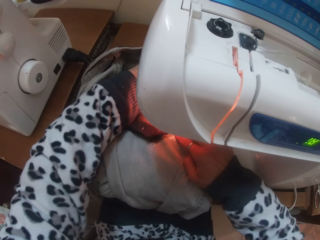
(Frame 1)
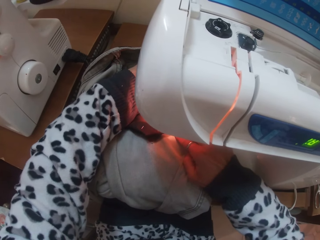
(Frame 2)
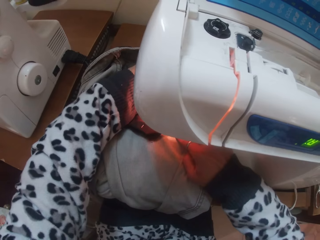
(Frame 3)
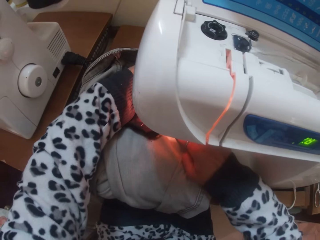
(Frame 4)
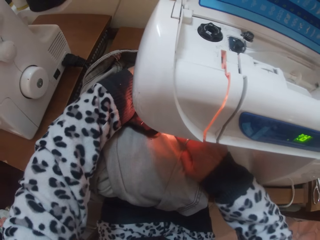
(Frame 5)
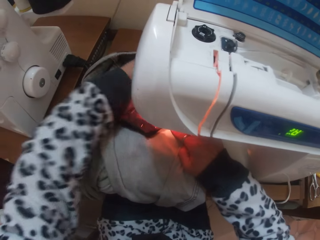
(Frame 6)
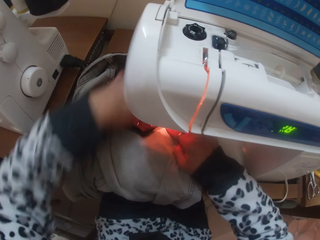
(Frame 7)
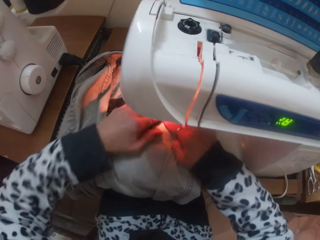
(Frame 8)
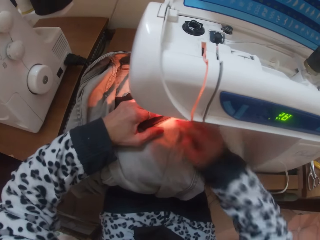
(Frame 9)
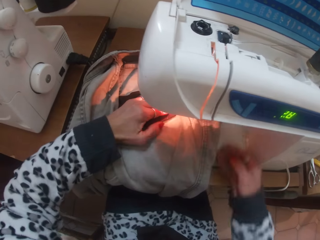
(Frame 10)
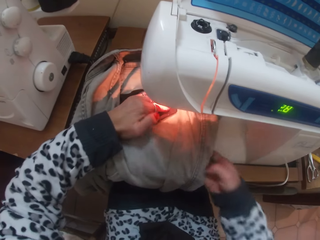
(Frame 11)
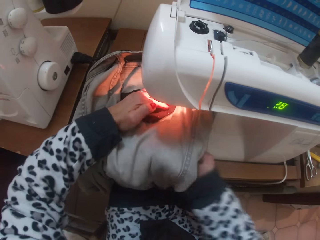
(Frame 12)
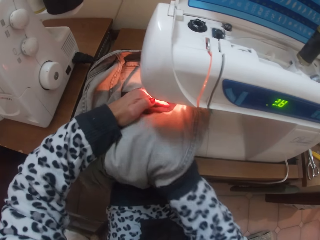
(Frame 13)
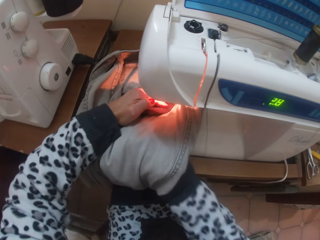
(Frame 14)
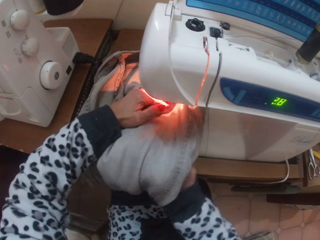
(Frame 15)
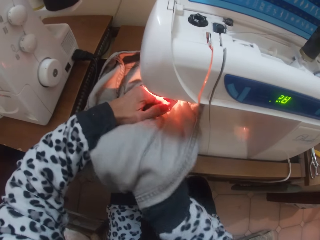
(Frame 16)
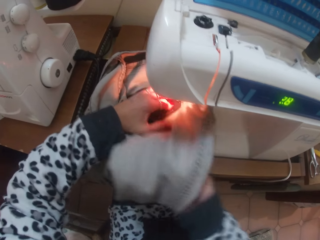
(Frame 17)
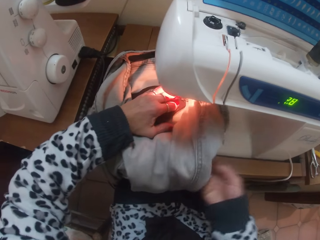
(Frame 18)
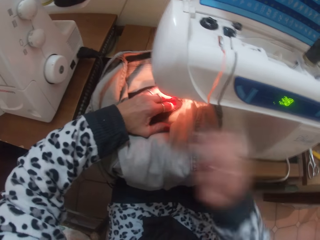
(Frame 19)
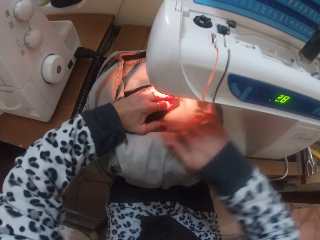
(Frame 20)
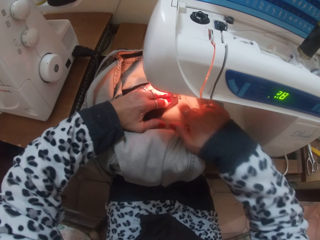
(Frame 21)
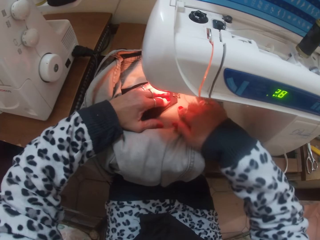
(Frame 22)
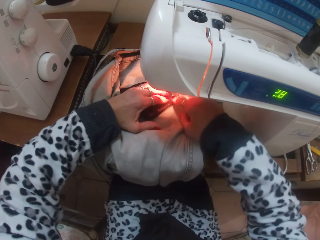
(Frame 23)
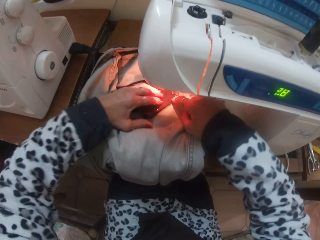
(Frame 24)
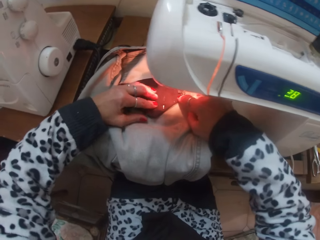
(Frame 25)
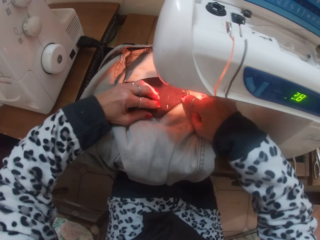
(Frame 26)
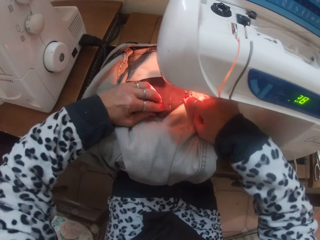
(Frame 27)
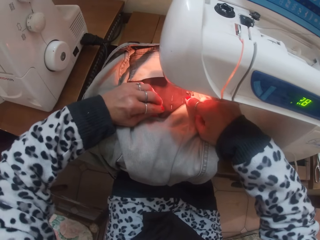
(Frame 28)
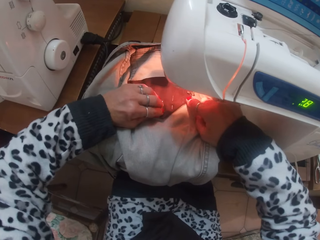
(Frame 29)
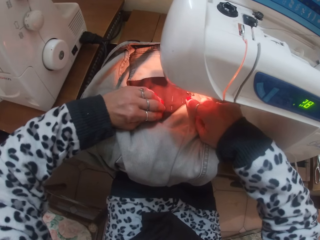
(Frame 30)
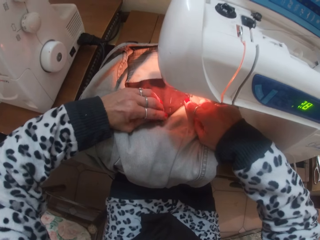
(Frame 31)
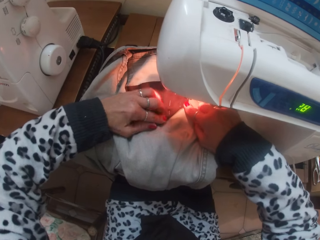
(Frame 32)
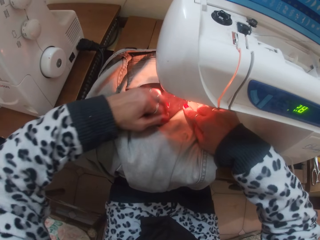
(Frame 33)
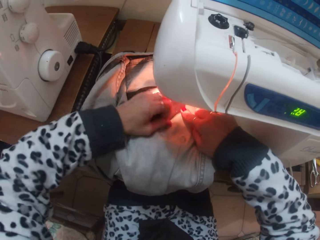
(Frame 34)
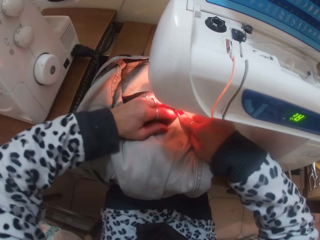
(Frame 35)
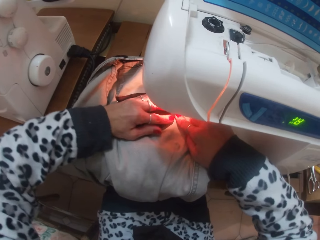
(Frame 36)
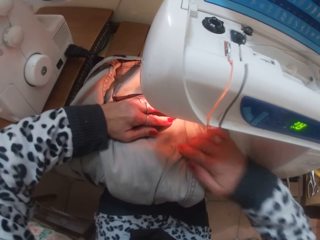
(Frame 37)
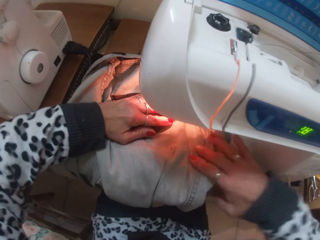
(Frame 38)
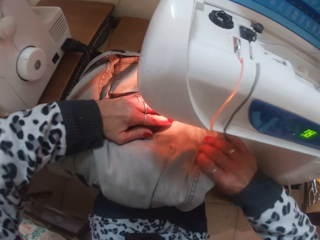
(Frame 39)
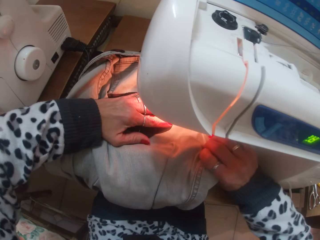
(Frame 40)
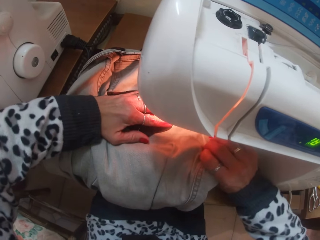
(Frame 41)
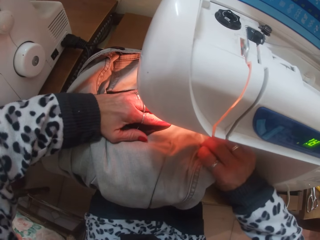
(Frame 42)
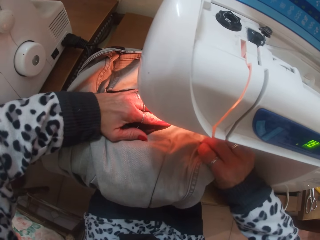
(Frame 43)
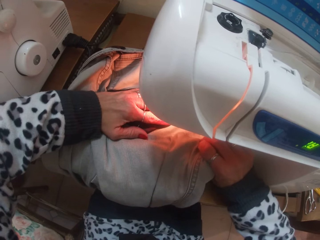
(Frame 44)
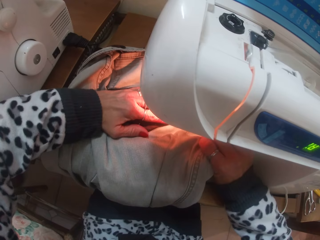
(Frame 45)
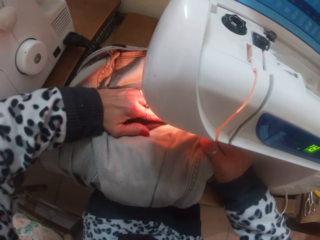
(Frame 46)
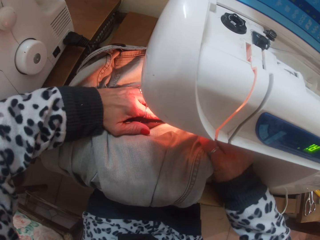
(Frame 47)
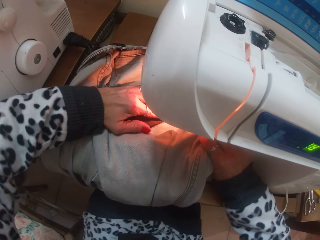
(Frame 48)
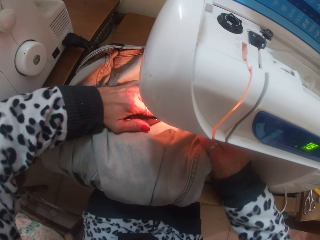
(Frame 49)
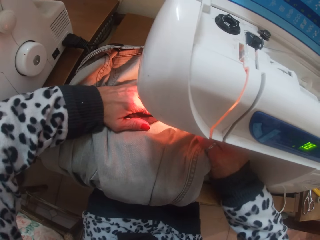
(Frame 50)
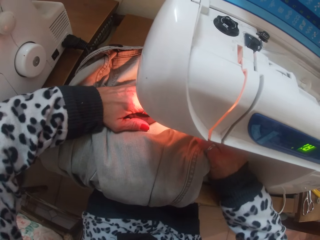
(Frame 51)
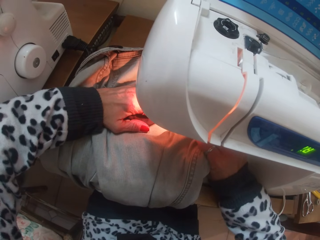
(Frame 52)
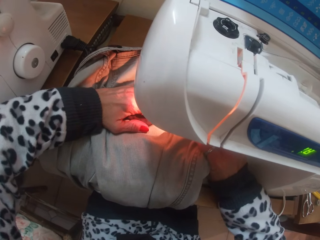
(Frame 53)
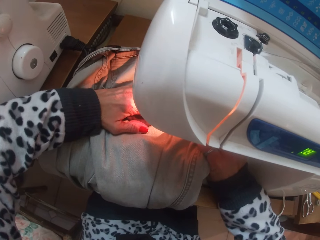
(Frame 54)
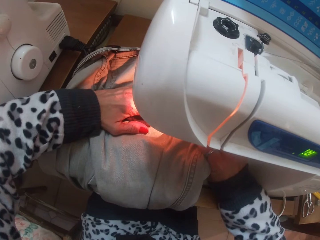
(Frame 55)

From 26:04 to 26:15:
The camera wearer moves his hand on the trouser. He puts his hand under the trouser. He sews the trouser.

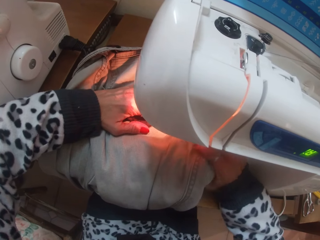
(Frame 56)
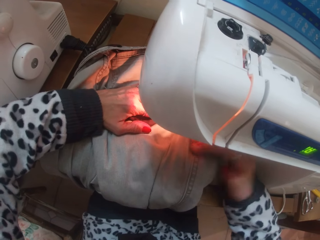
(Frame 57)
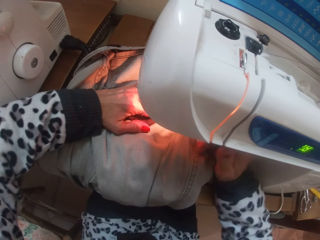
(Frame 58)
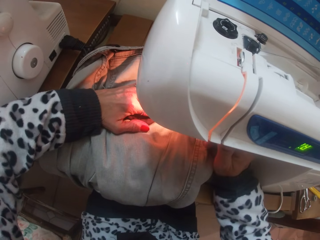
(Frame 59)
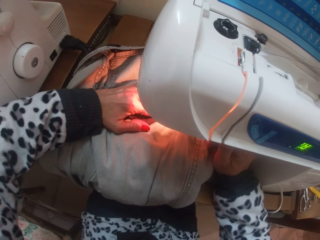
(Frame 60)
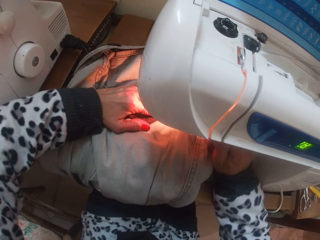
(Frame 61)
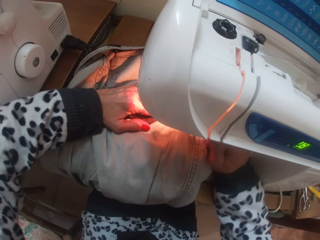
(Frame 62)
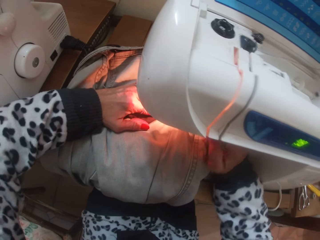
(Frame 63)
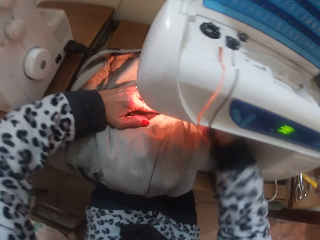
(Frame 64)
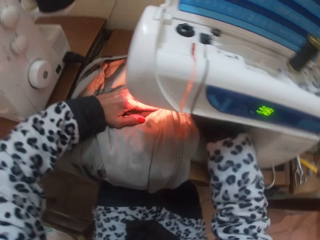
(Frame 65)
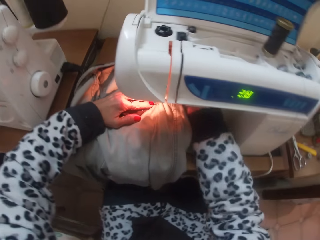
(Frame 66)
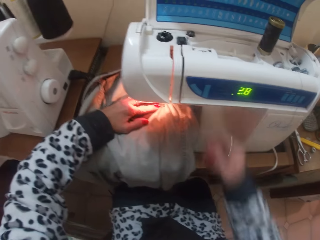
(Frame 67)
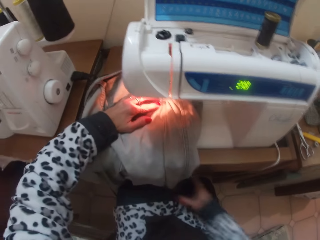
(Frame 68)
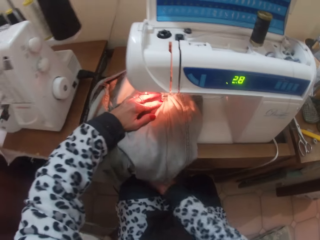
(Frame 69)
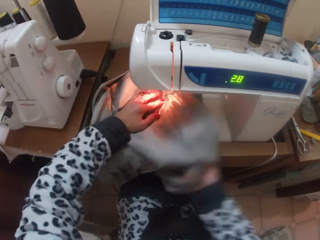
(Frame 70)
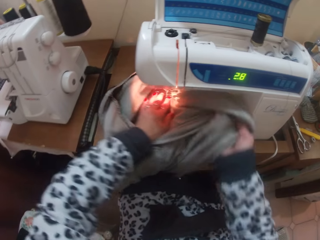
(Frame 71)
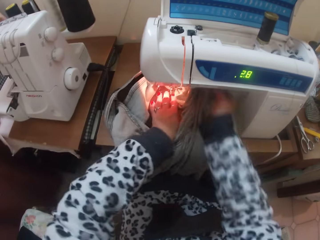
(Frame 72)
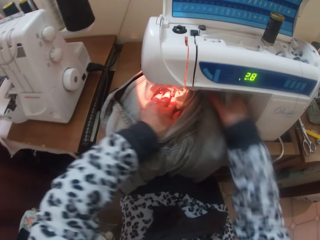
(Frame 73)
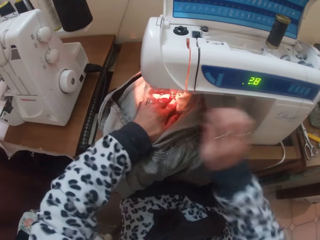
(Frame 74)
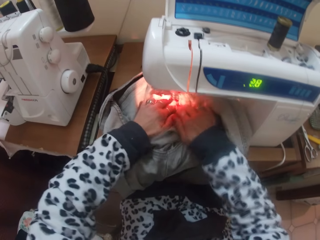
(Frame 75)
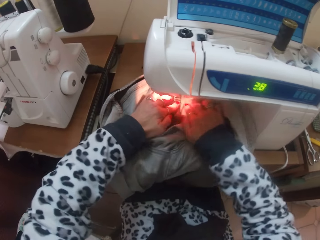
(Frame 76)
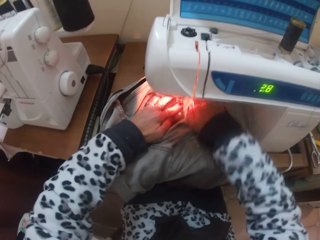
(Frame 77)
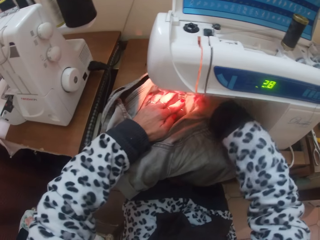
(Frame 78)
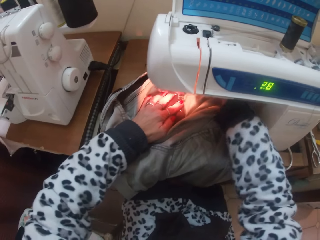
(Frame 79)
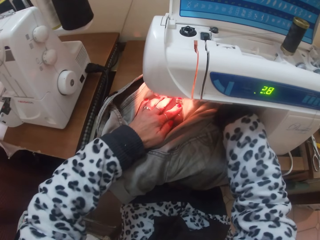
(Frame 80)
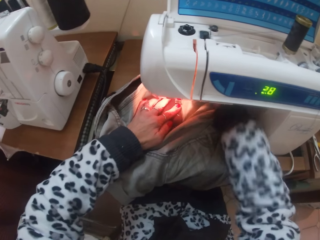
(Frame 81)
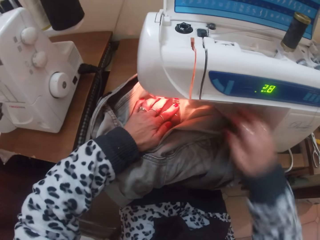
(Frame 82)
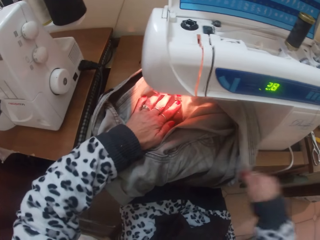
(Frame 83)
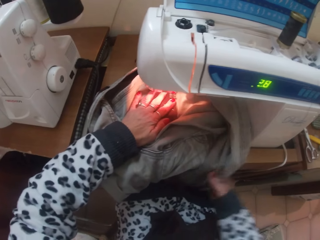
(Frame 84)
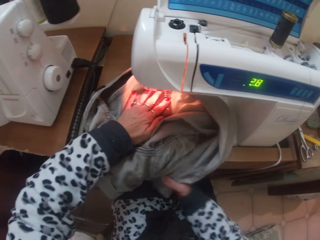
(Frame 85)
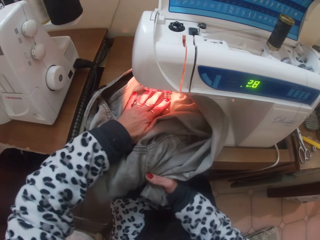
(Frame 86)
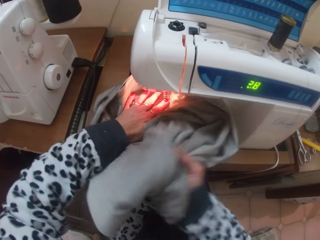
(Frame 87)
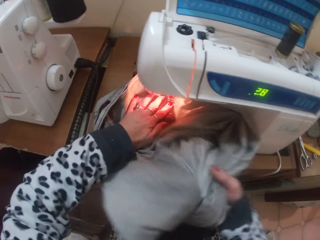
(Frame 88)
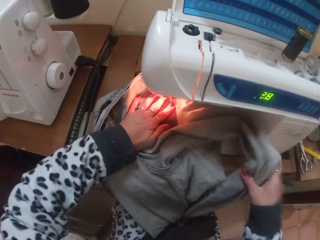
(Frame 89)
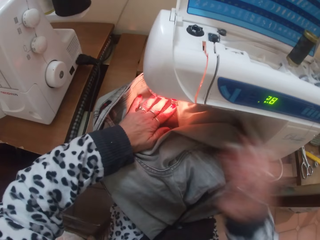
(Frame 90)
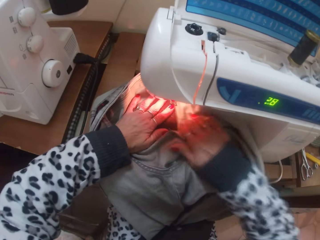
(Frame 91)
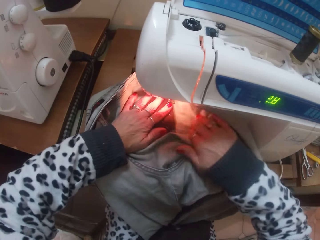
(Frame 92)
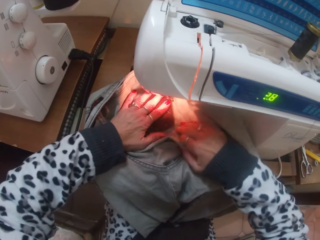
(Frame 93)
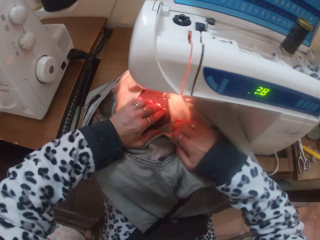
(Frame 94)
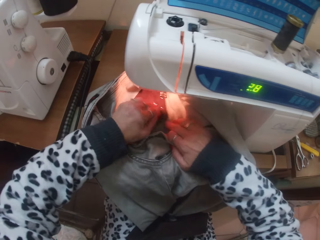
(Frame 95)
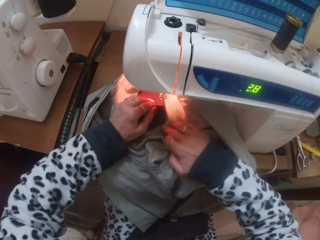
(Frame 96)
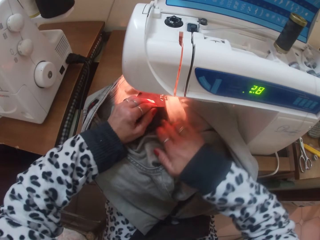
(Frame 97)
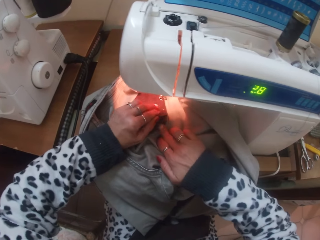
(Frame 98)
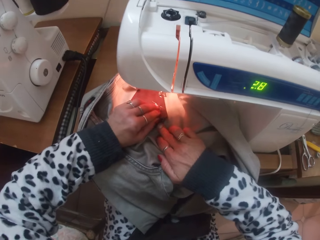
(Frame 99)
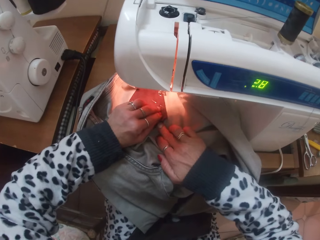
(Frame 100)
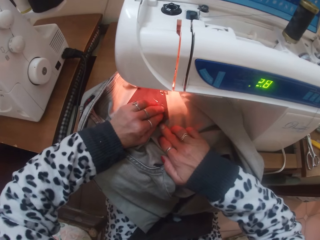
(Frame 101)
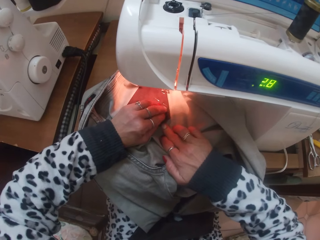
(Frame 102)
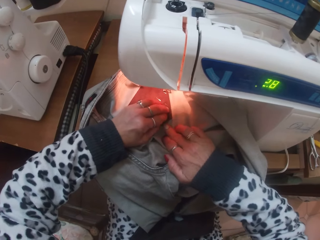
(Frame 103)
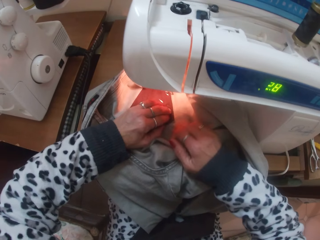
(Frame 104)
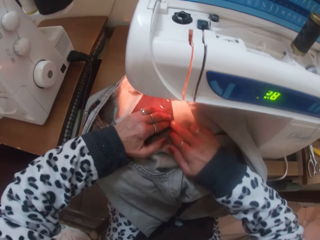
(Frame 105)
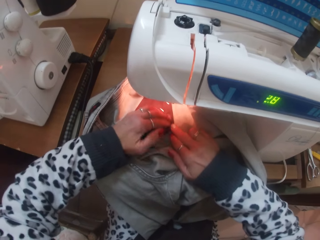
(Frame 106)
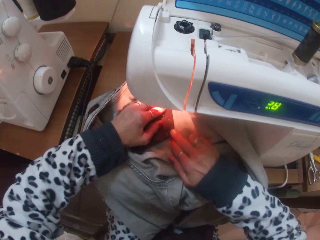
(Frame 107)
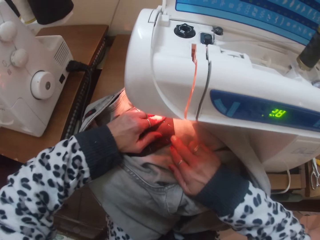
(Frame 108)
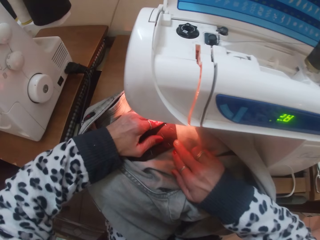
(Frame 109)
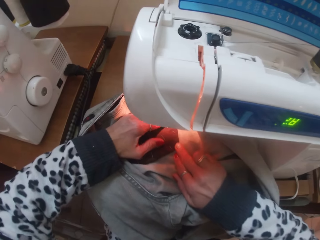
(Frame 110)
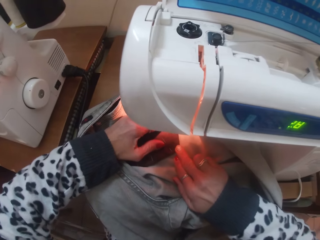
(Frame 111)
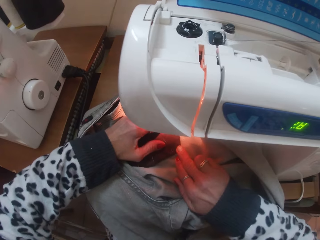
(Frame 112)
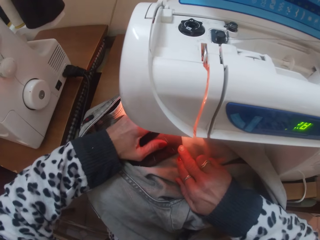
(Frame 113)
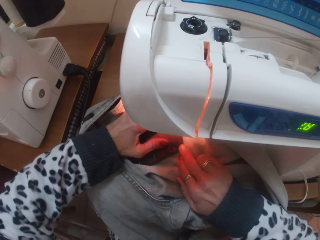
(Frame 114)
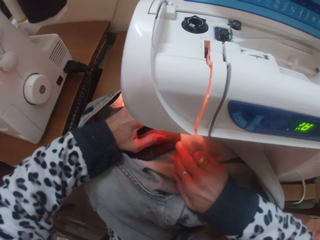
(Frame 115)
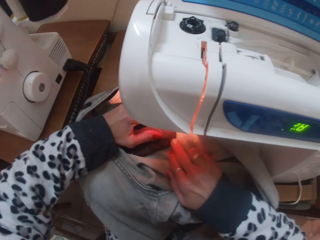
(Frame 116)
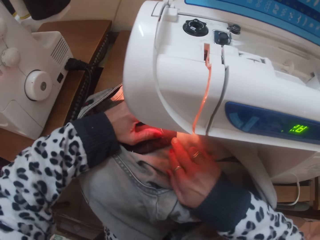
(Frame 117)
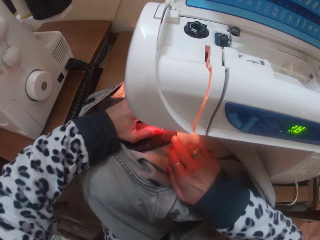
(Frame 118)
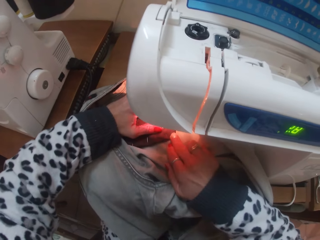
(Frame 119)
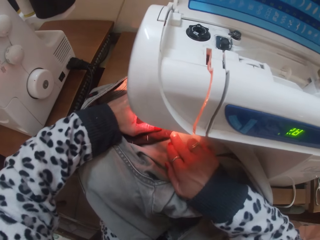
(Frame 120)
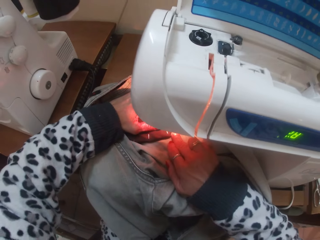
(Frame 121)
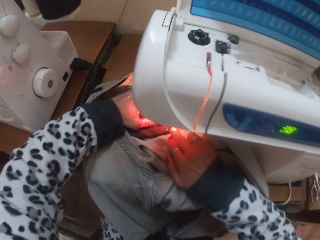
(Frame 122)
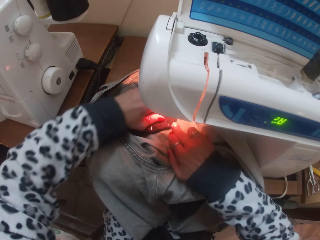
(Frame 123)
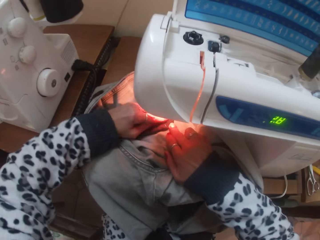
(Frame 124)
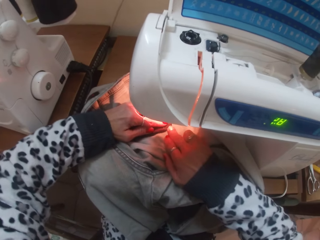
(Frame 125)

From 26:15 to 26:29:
The camera wearer pulls up the presser foot lever of the sewing machine with her right hand. They adjust the trouser under the presser foot with her hands. They hold the trouser. They drop down the presser foot lever of the sewing machine with her right hand. They lift the trouser, put down the trouser, and put his hand on the trouser. They sew the patch pocket over the trouser with the sewing machine.
